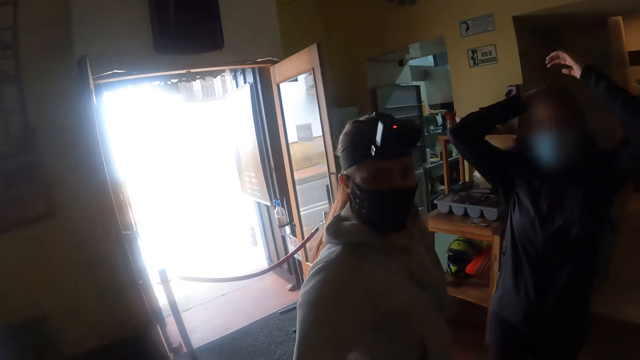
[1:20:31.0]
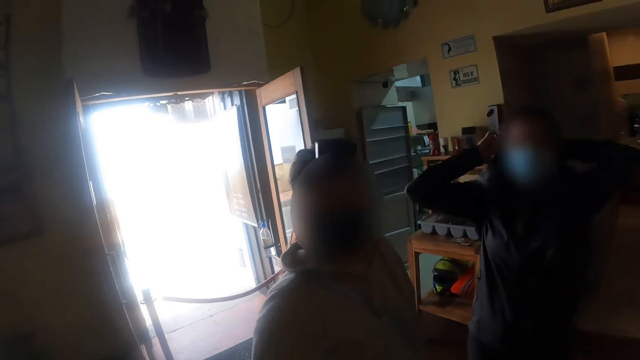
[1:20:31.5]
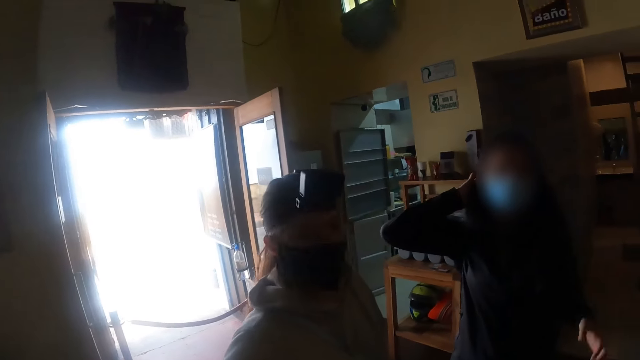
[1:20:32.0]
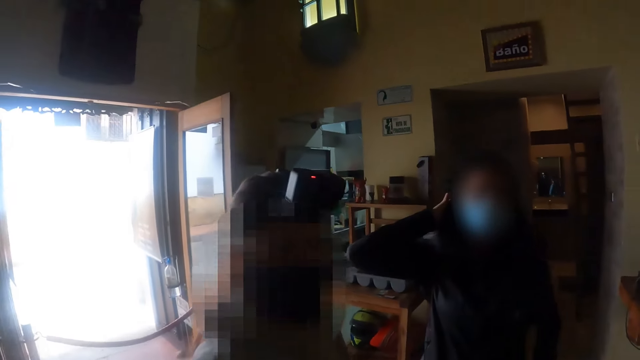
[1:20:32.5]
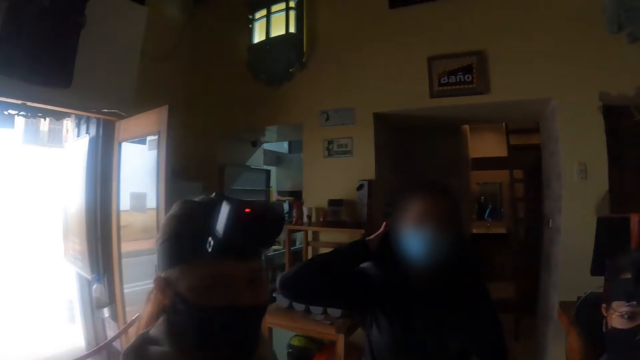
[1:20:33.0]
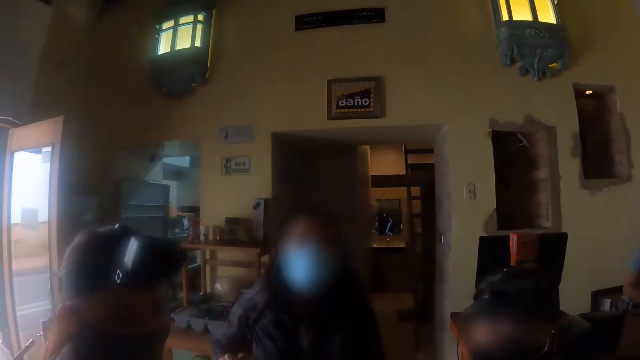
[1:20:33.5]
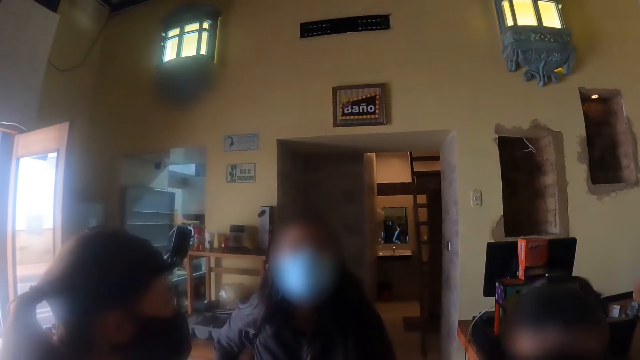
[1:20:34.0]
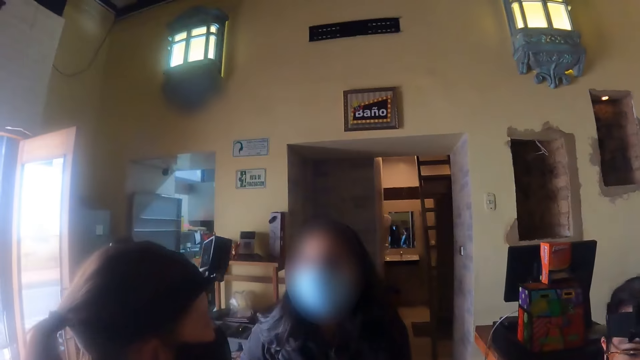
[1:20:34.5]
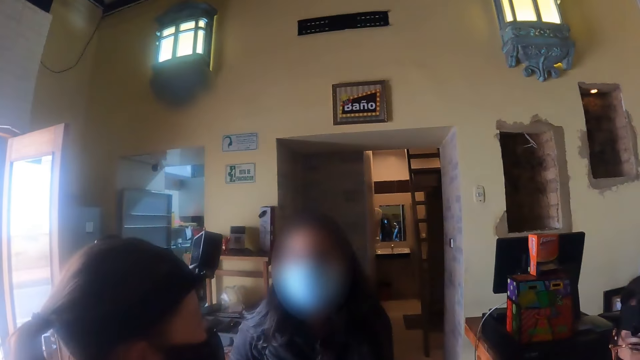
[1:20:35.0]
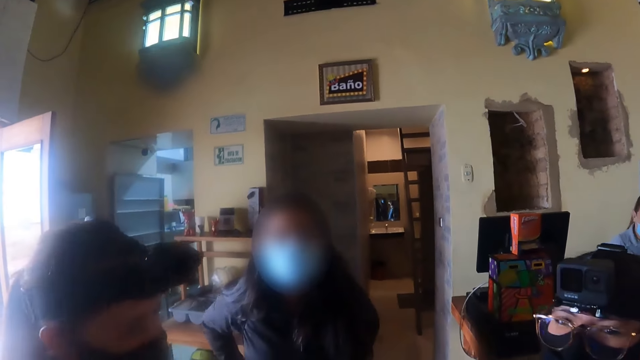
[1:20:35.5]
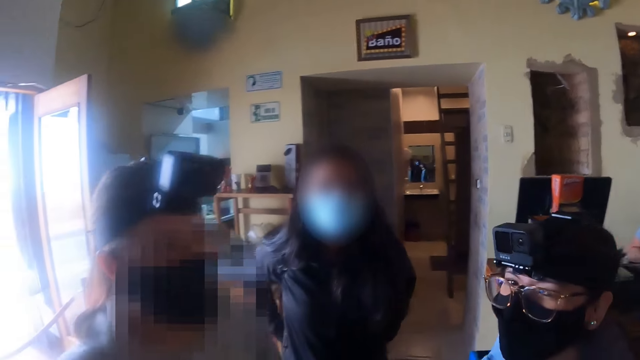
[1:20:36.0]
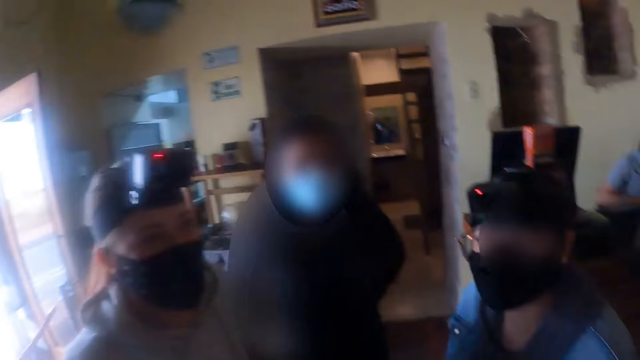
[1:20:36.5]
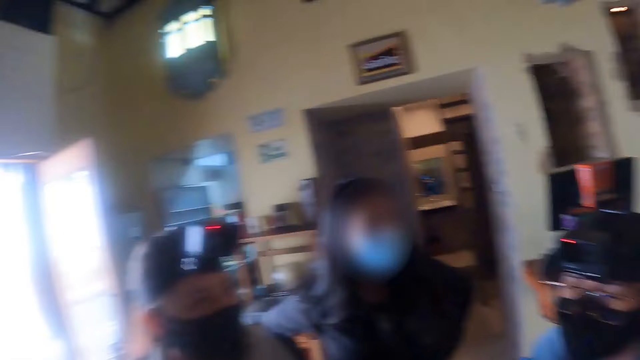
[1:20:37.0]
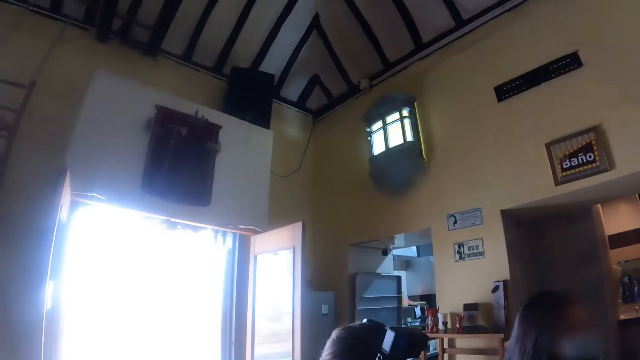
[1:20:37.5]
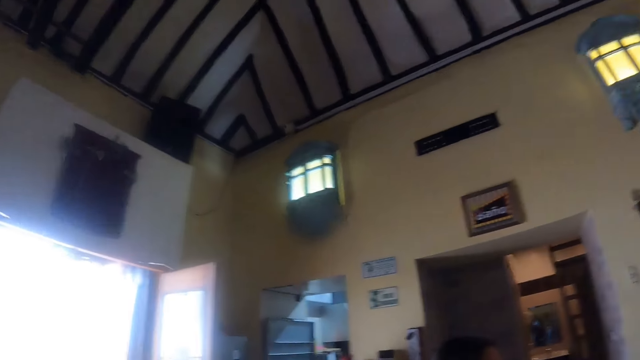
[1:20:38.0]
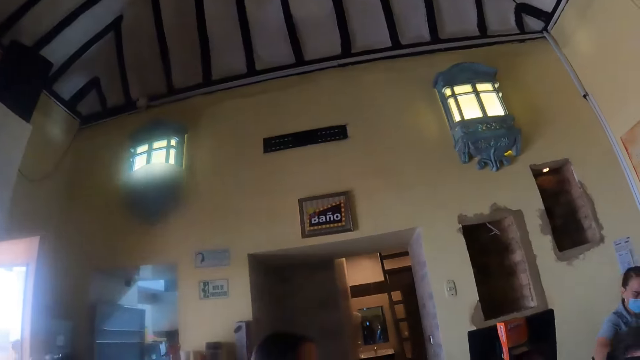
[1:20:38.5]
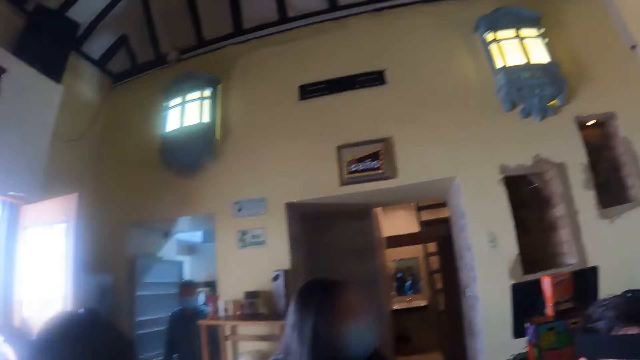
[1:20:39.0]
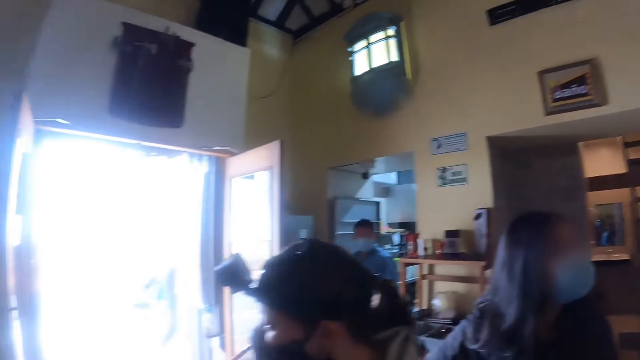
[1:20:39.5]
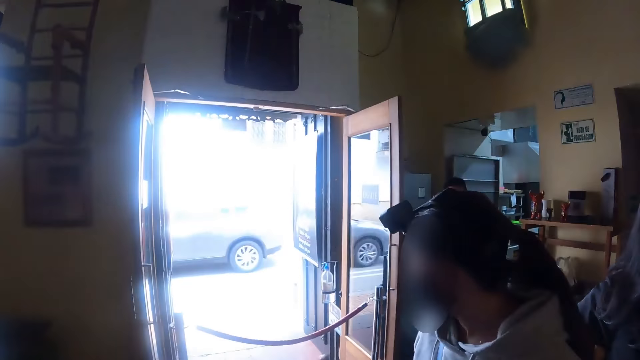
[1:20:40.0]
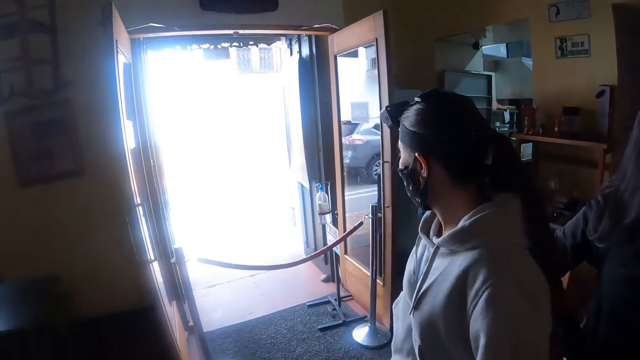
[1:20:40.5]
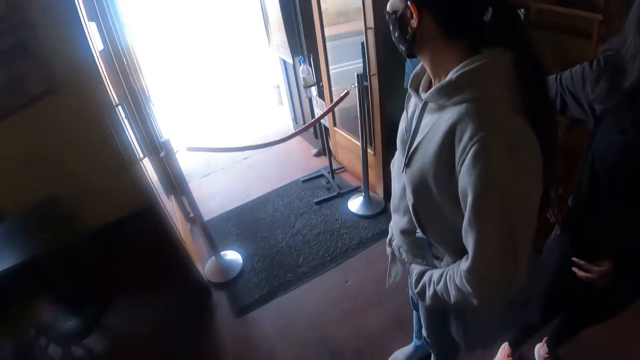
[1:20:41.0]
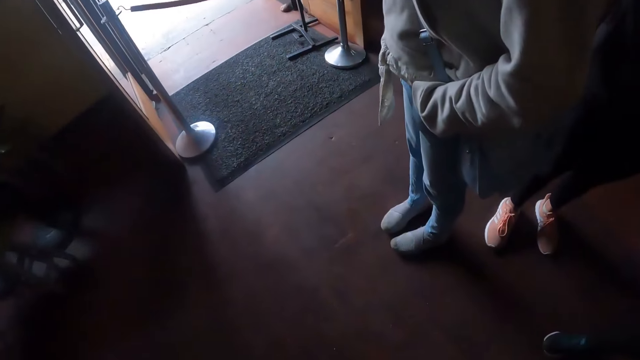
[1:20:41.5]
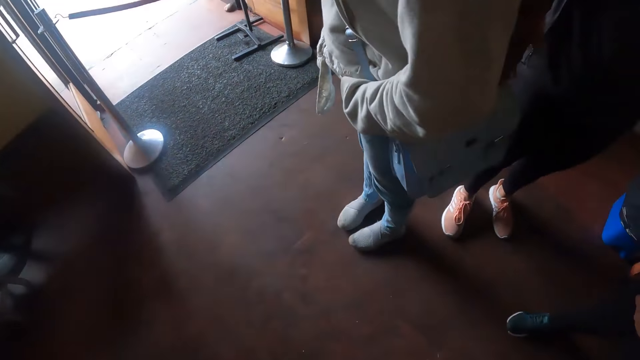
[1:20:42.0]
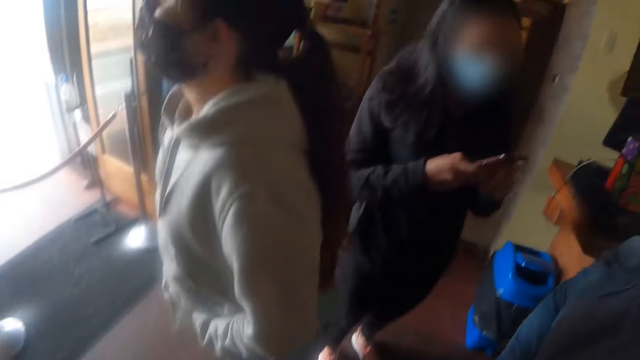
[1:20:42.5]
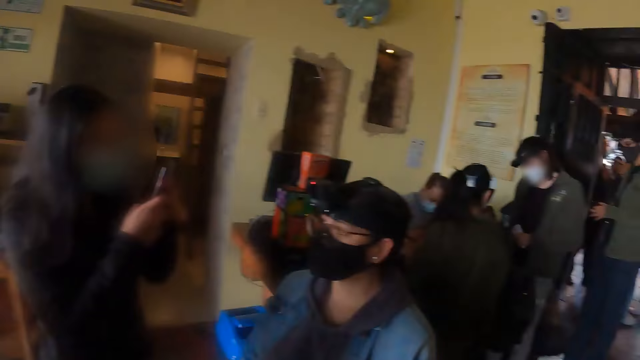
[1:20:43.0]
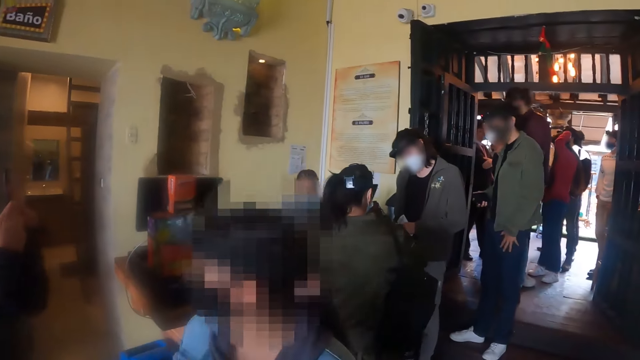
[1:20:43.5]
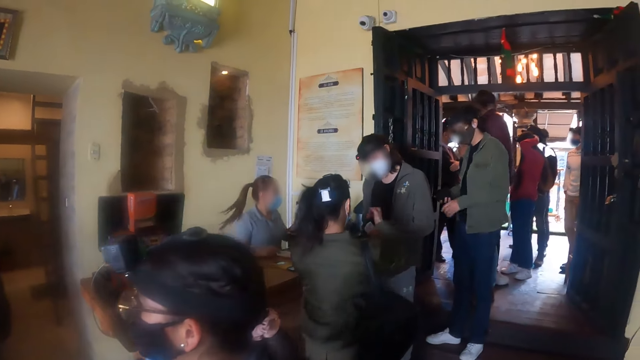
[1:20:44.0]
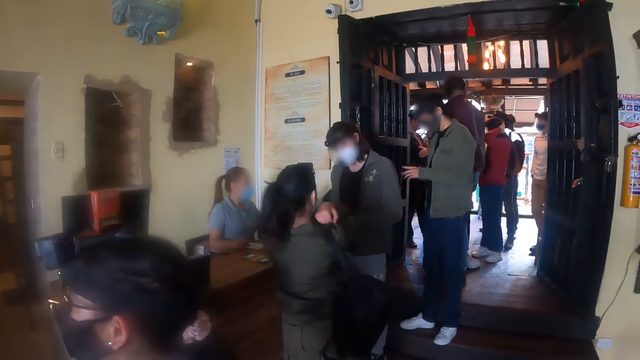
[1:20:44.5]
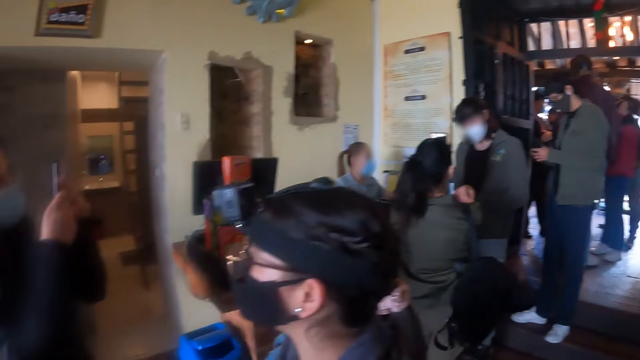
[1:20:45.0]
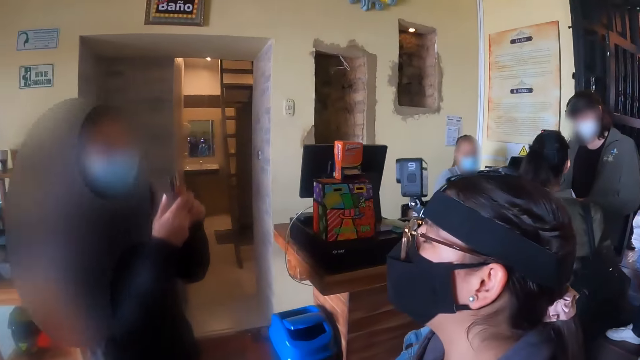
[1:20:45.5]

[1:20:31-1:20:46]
The camera wearer looks at a person and another person. They look up. They look around. They look down. They look around.

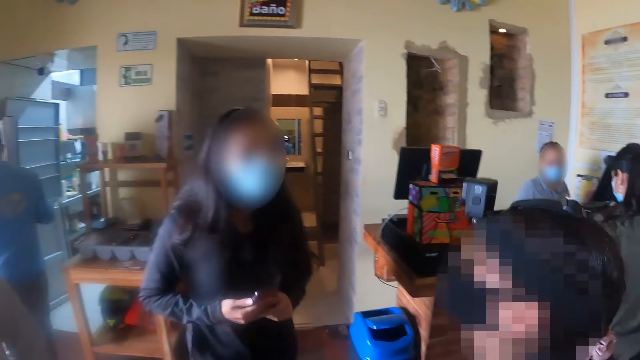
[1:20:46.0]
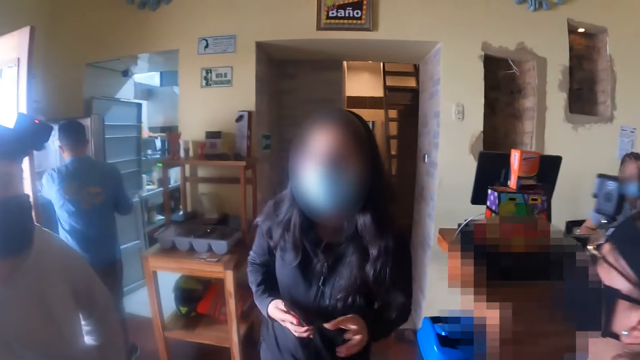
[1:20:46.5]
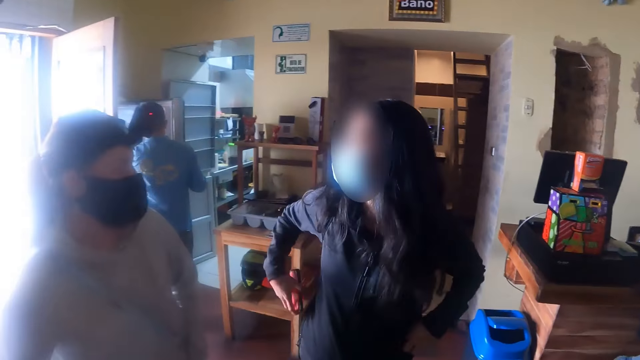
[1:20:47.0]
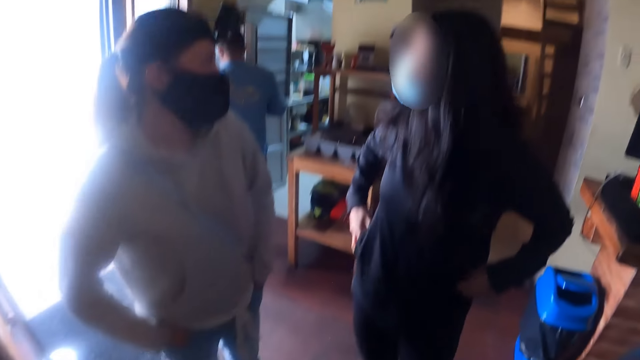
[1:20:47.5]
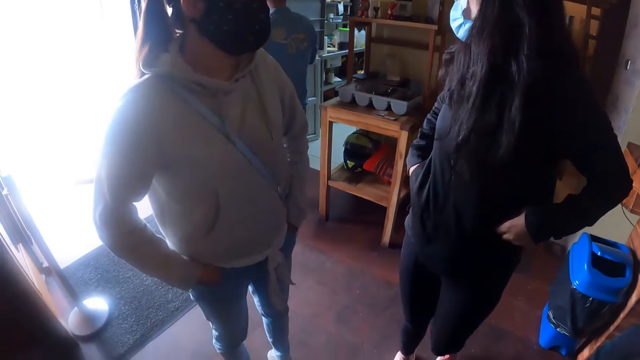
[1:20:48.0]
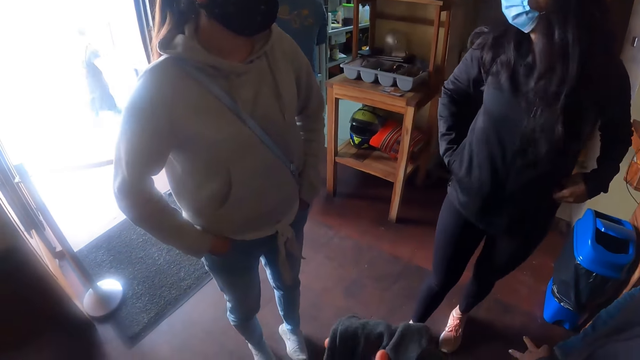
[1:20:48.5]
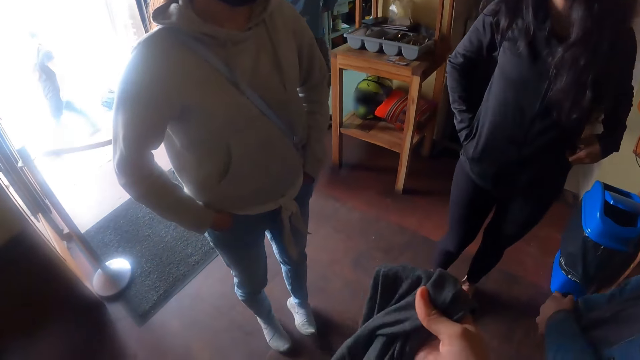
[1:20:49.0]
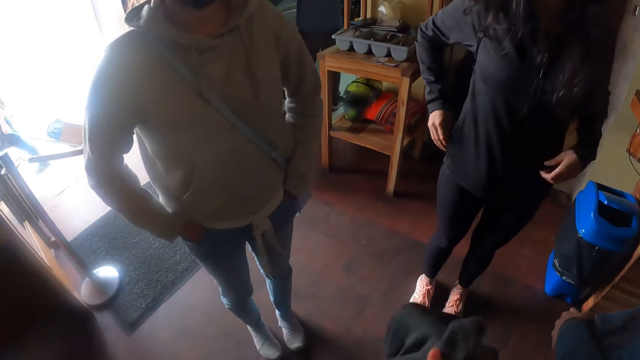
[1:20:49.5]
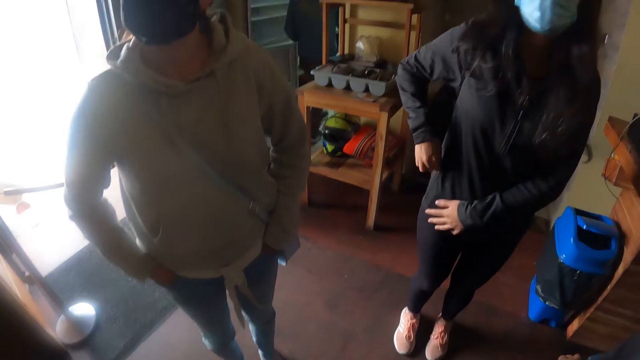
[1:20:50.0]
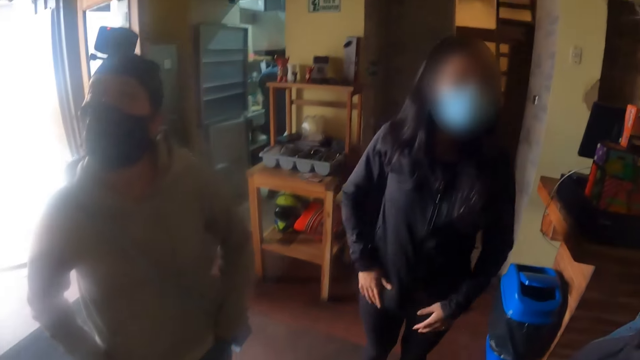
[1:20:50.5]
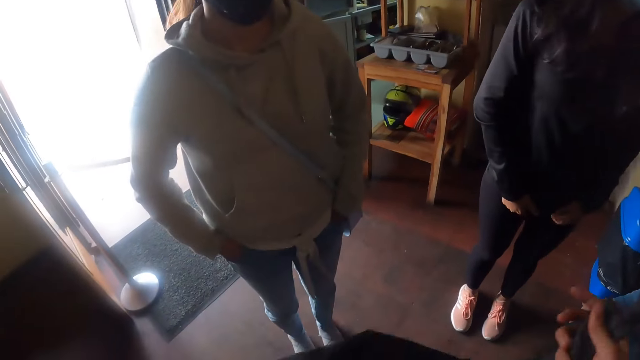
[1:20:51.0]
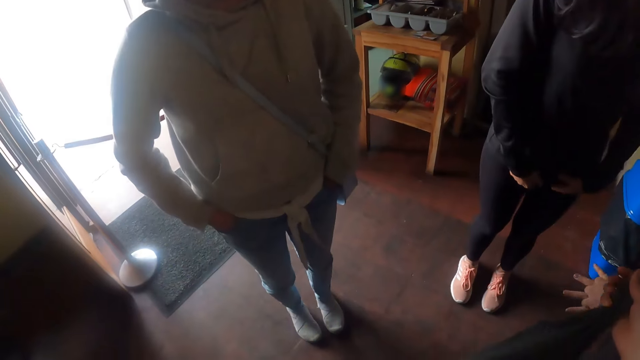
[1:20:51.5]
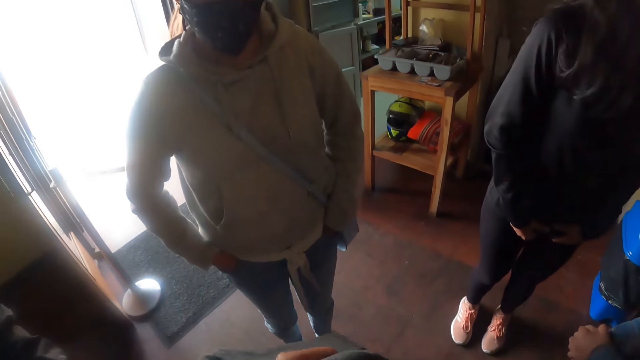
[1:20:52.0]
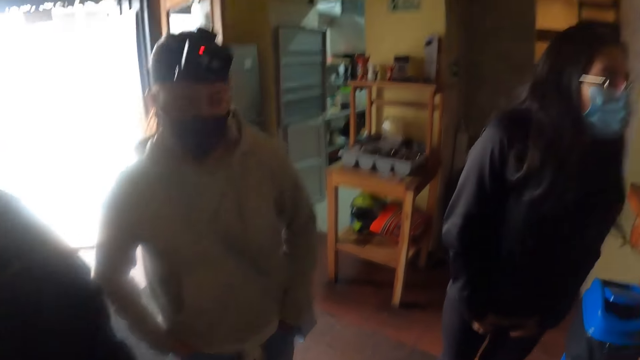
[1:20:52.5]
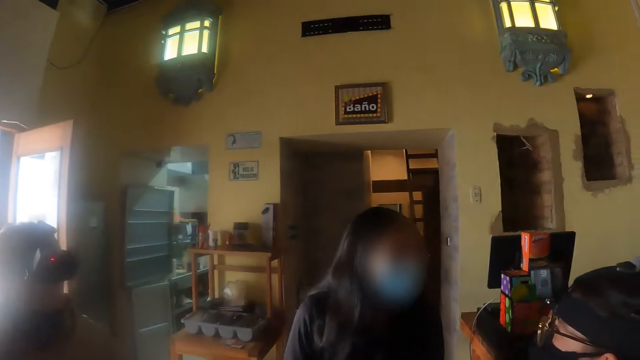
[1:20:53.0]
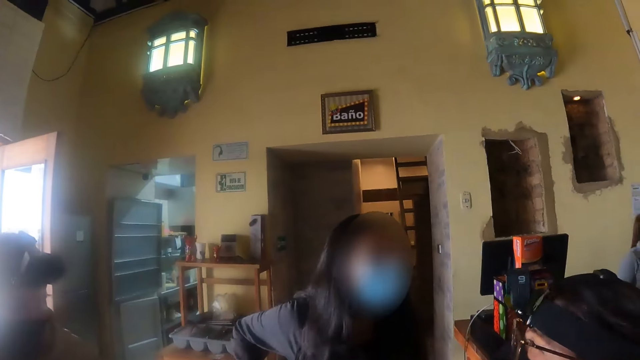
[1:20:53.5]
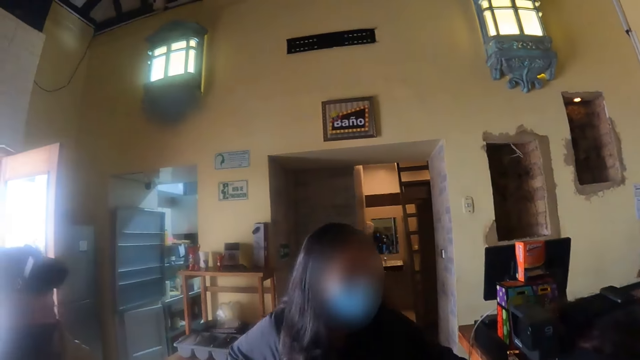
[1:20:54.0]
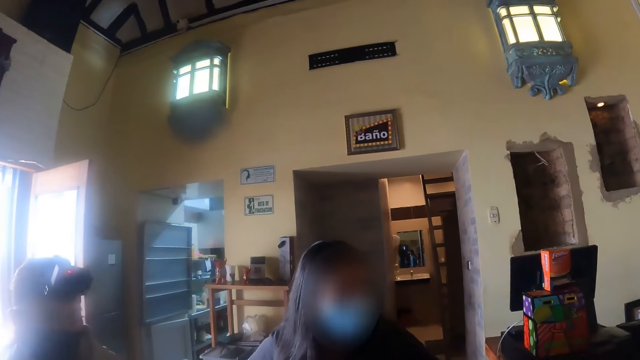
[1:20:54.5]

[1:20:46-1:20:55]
The camera wearer holds the jacket. They look around.
